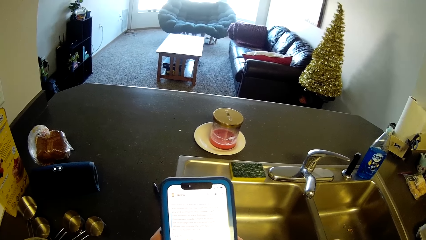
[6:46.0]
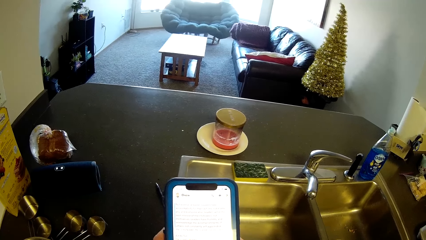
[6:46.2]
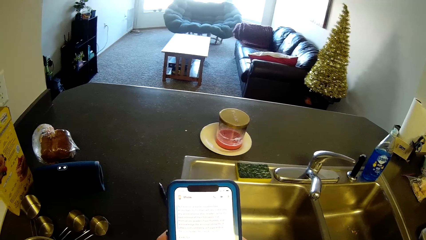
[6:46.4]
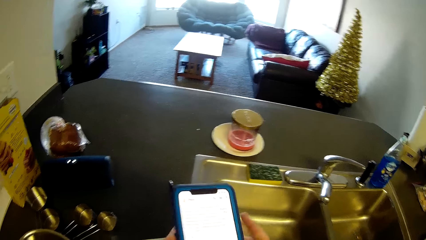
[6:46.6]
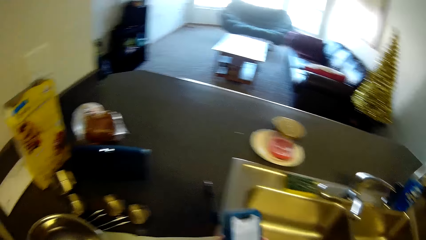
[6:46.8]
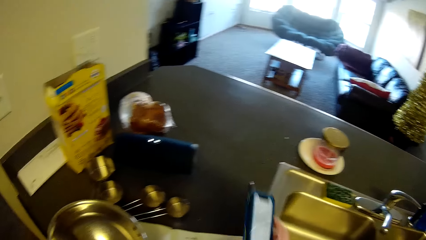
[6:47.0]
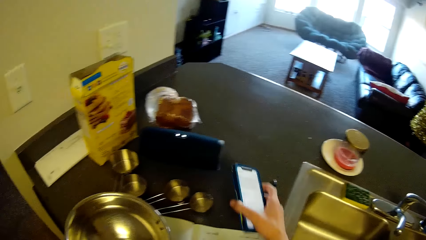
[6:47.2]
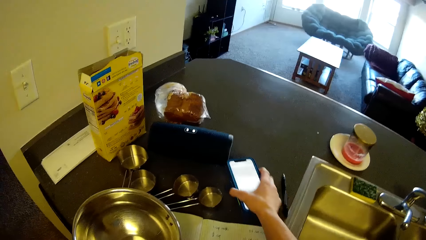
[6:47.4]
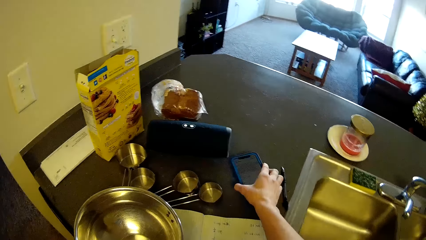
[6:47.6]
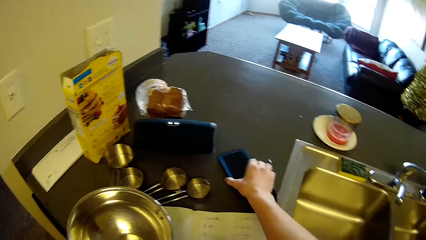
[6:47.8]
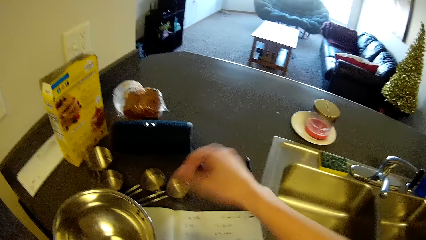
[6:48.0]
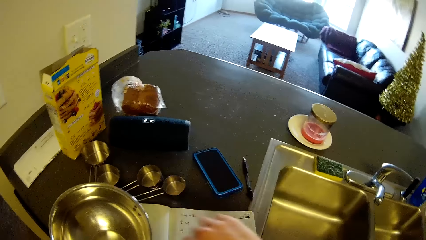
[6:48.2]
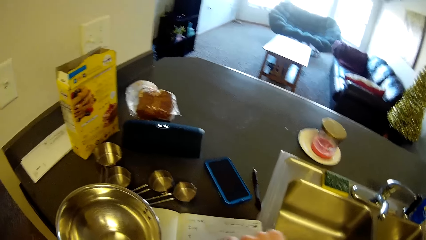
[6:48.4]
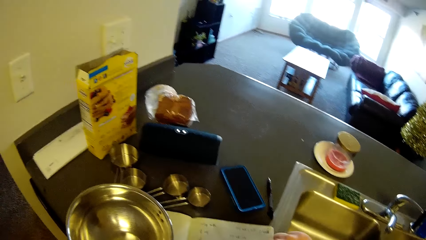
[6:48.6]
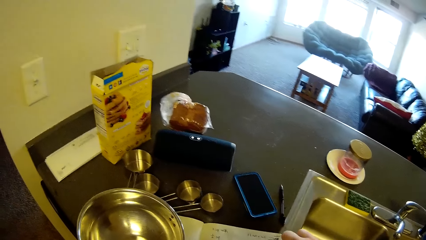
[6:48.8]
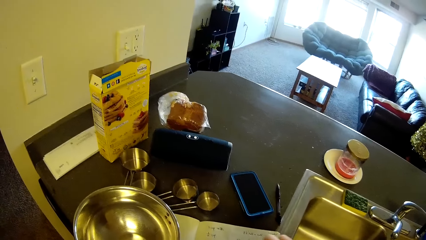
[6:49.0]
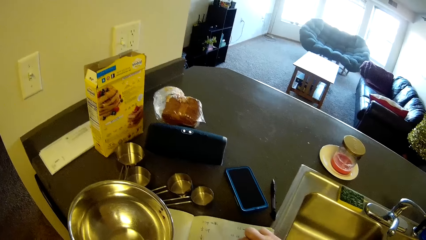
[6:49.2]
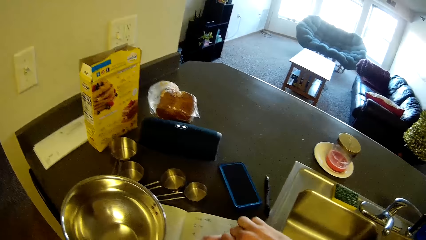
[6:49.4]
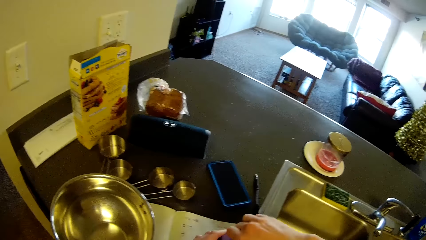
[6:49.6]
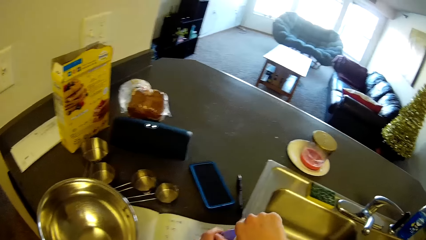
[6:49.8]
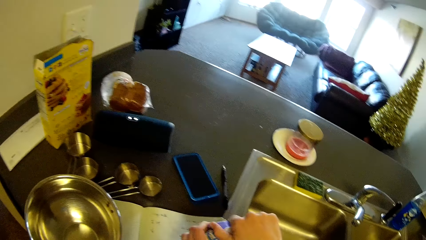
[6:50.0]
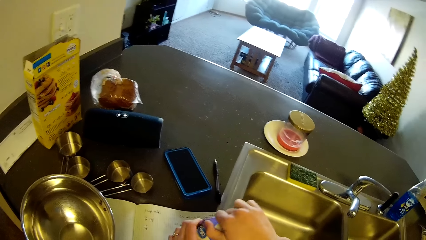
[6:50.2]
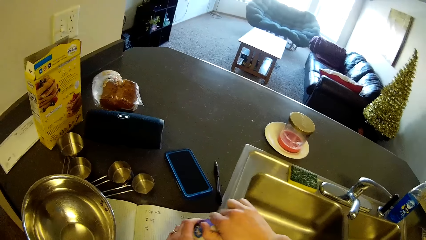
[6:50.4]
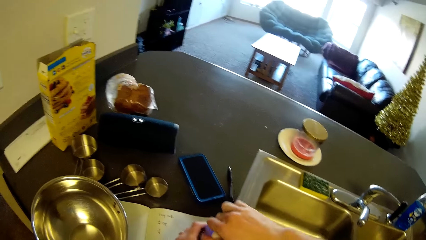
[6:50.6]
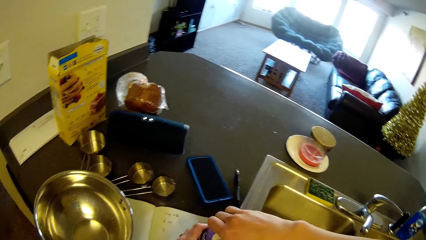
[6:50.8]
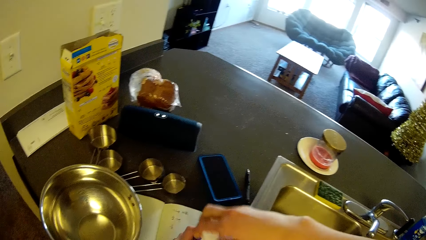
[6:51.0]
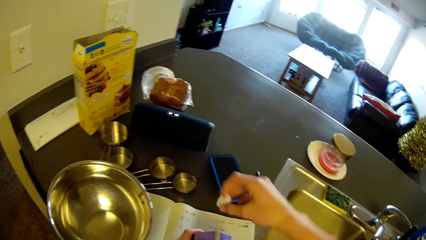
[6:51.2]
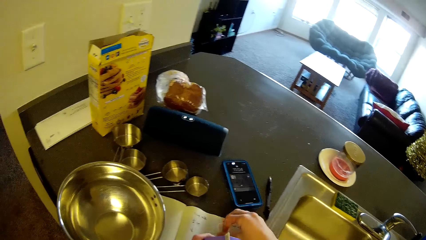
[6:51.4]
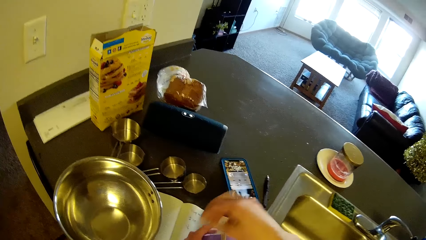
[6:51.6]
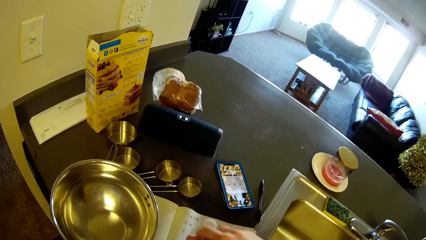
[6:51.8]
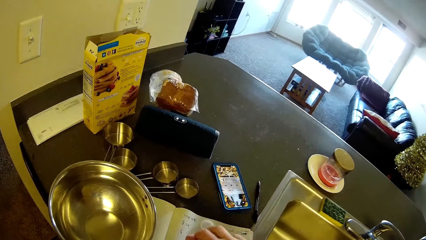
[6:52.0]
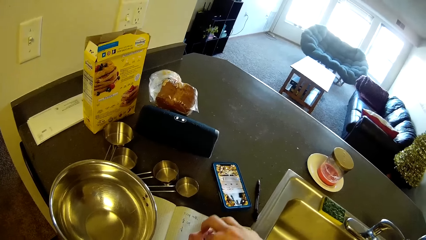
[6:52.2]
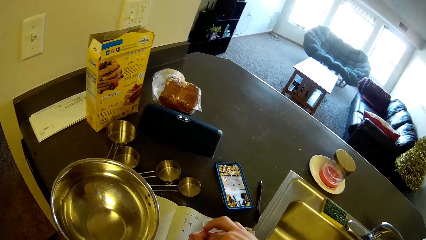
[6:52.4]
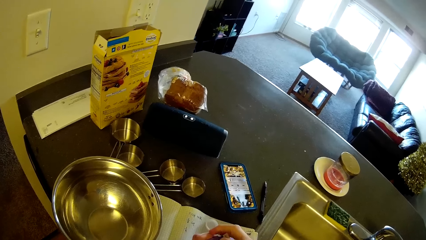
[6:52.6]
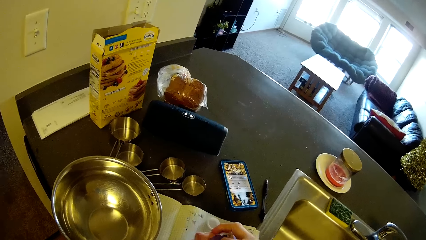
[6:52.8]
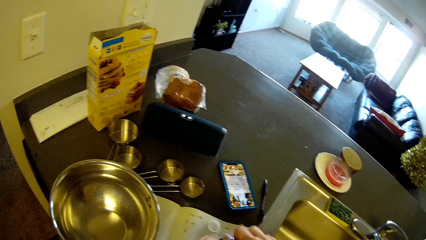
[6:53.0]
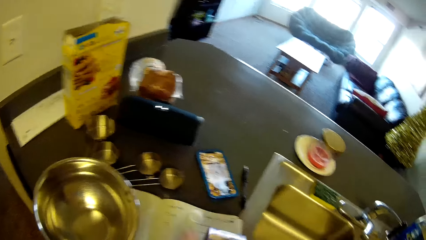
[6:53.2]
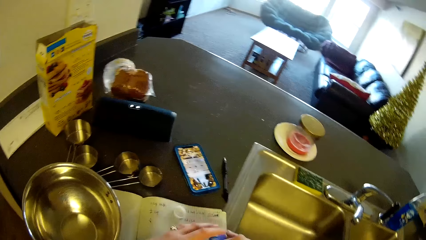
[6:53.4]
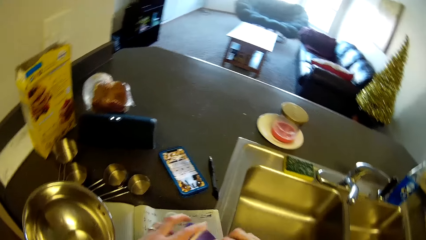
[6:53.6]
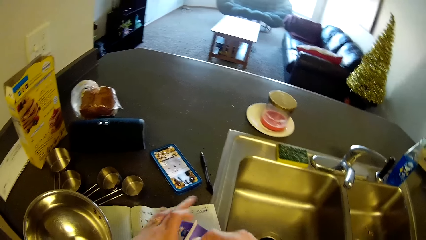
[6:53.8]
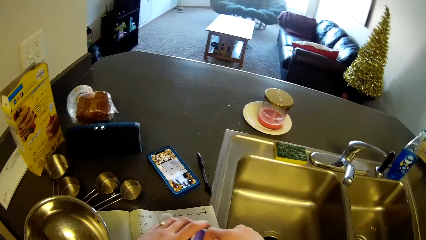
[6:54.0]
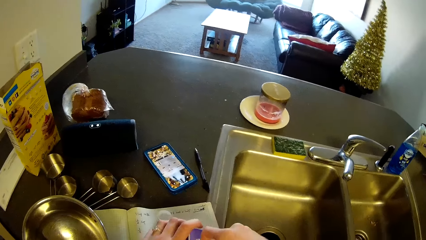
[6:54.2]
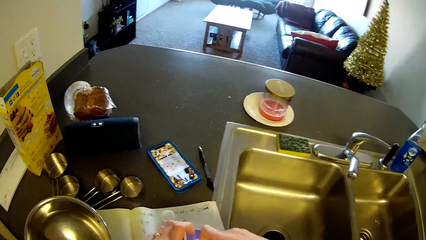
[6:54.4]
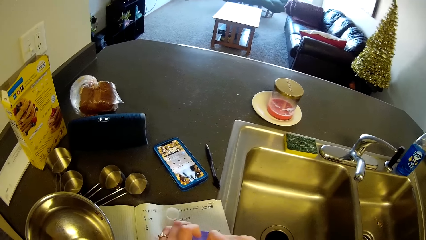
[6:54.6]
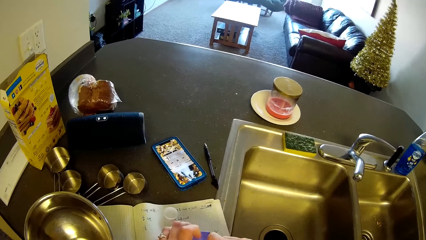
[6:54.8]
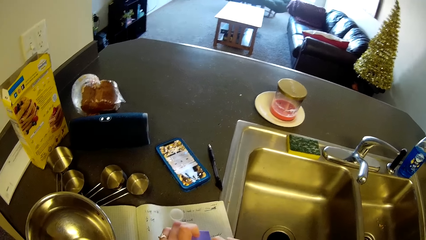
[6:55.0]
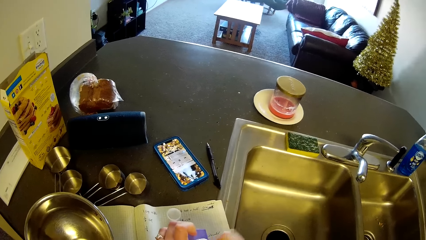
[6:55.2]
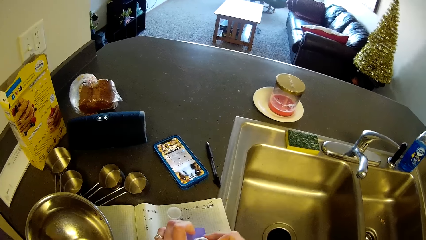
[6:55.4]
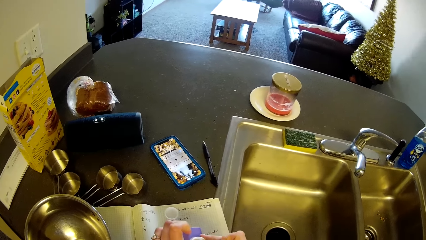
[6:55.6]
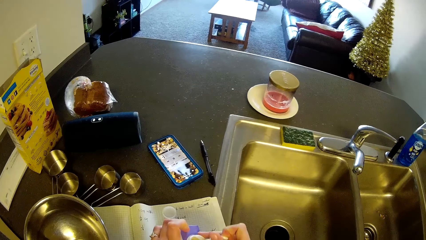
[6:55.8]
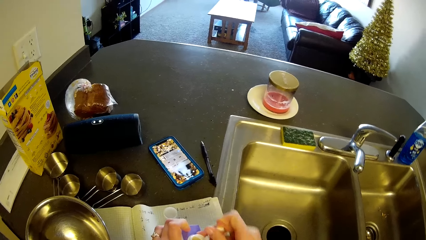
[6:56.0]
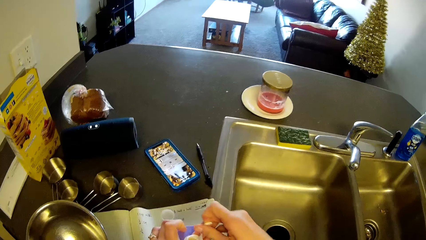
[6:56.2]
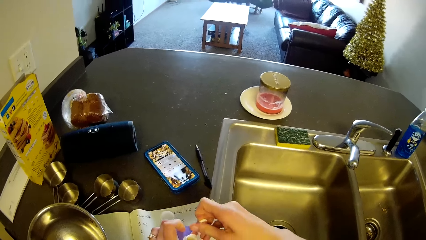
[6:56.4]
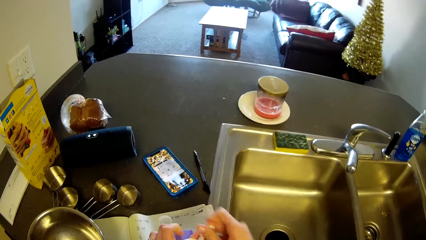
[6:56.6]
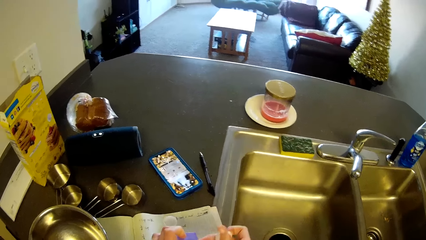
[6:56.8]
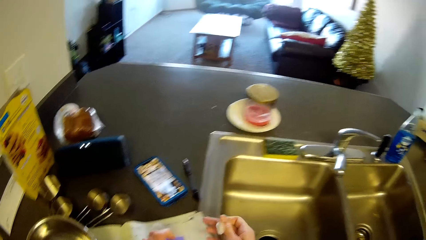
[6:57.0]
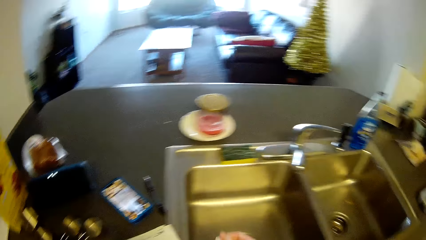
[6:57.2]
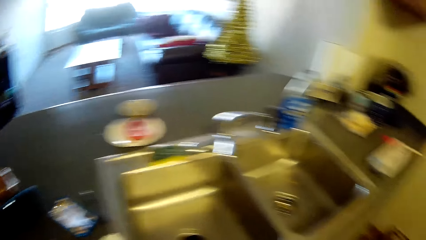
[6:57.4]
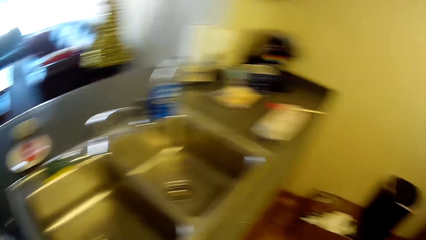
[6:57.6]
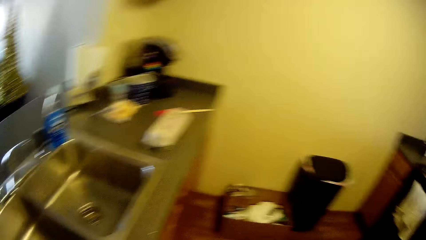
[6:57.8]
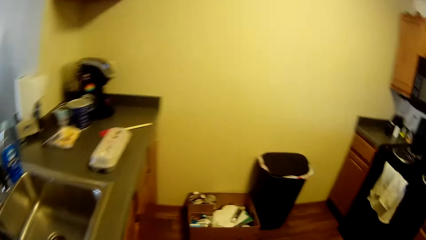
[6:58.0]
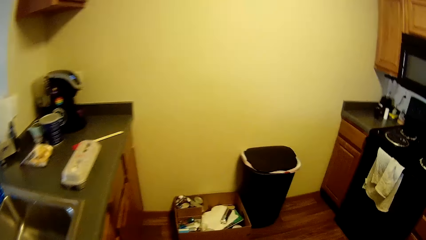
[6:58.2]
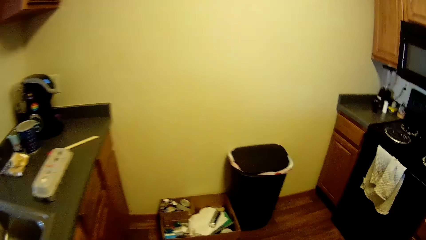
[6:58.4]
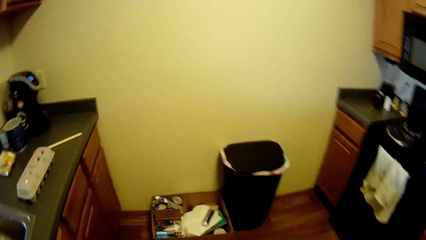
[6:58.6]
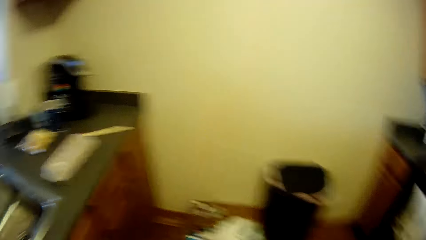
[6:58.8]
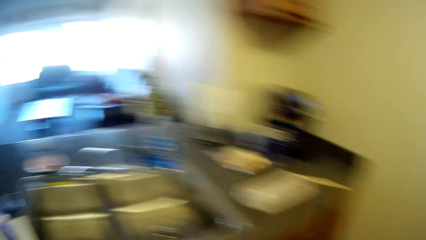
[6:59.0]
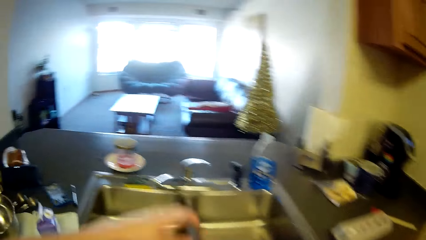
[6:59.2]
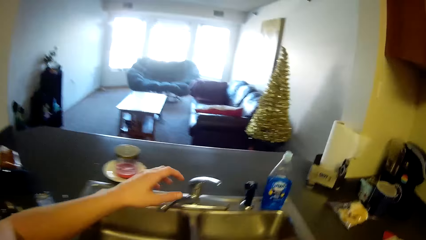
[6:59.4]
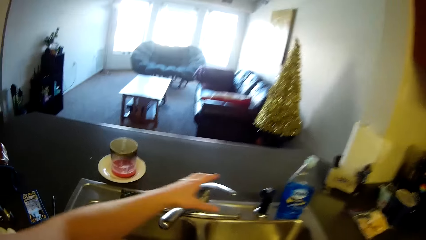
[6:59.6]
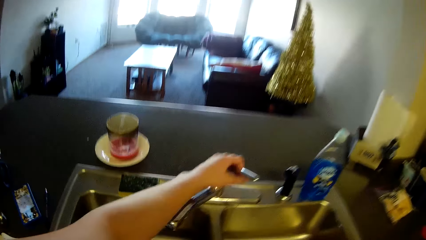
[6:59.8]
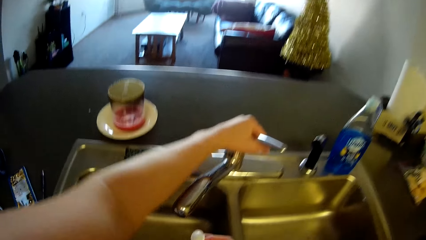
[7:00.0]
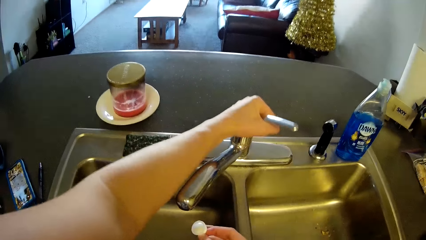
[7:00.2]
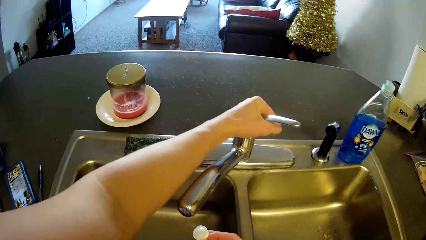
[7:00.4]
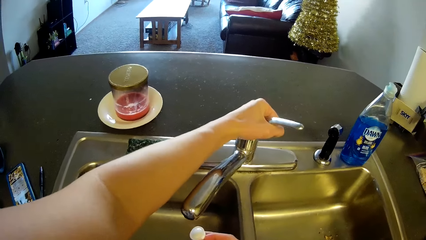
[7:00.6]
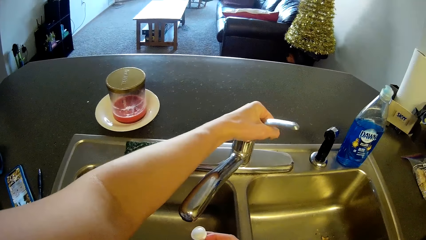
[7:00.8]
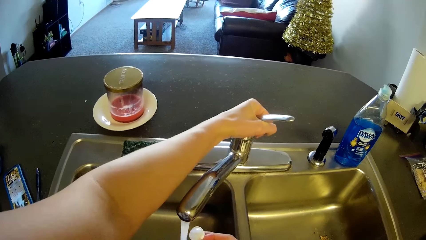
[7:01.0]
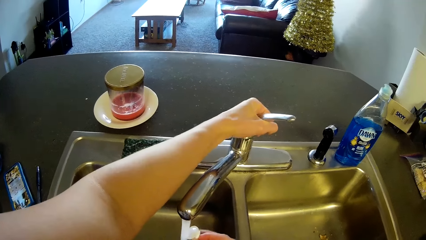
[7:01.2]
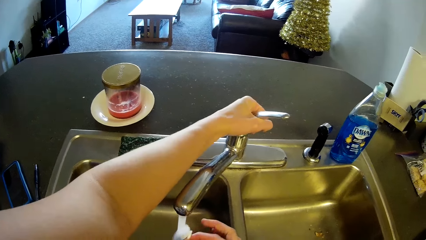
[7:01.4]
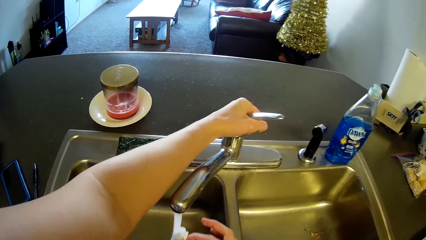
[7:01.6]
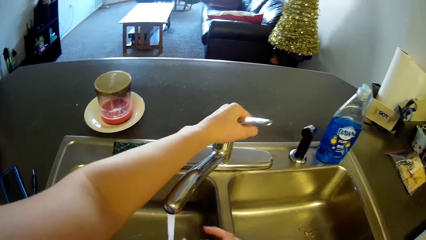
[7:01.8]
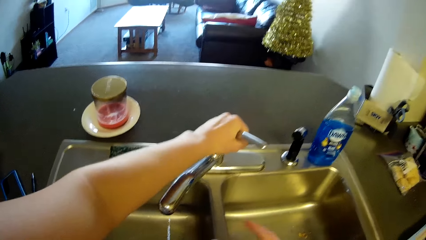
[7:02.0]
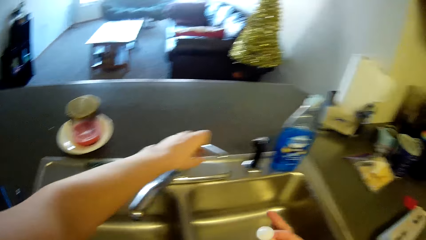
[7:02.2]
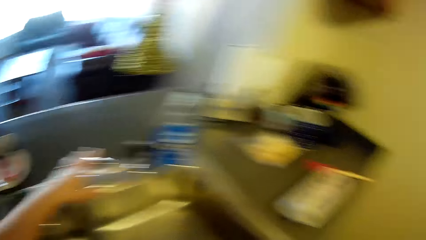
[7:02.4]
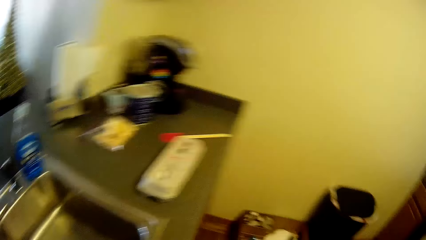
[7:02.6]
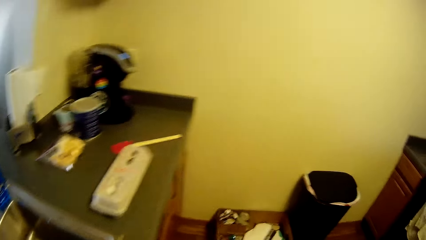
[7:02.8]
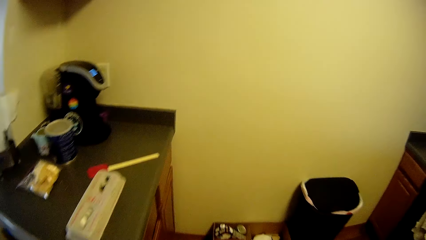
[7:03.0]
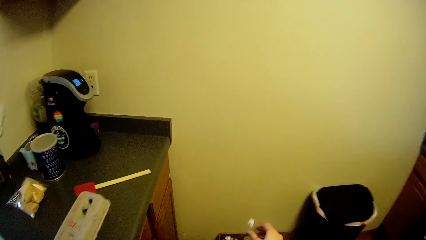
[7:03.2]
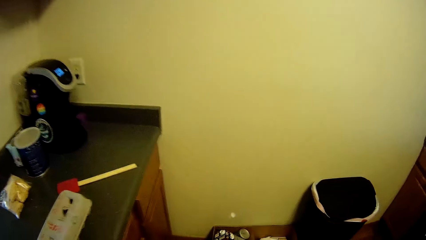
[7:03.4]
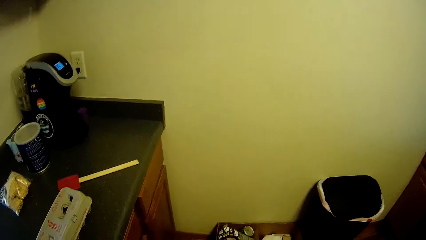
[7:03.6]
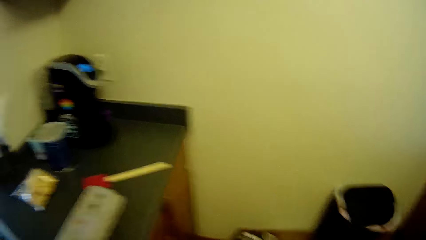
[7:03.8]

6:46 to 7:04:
The camera wearer drops the phone on the slab. They hold the milk packet or carton of milk. They open the carton of milk. They drop the cover of the milk on the book. They remove the seal of the carton of milk. They hold the milk packet. They tear the milk packet. They turn towards the trash bin briefly. They walk away from the milk packet. They turn on the tap. They rinse the seal of the carton of milk. They turn off the tap. They throw the seal of the carton of milk into the trash bin.
